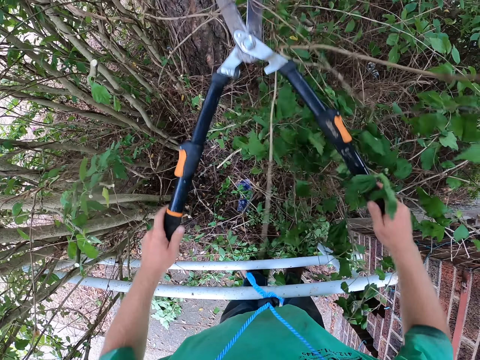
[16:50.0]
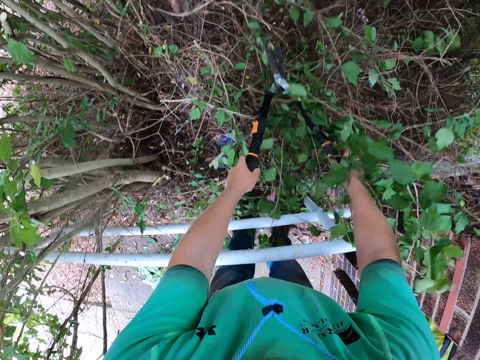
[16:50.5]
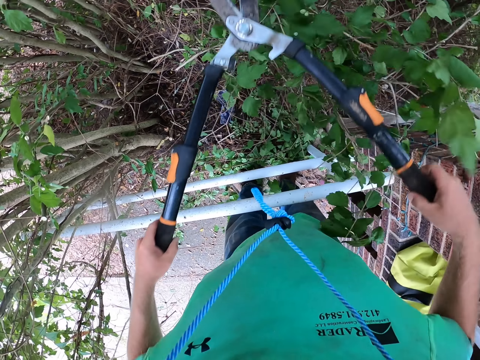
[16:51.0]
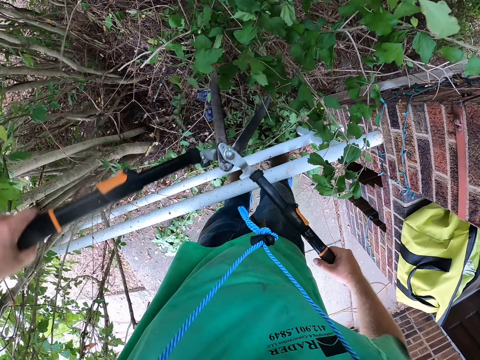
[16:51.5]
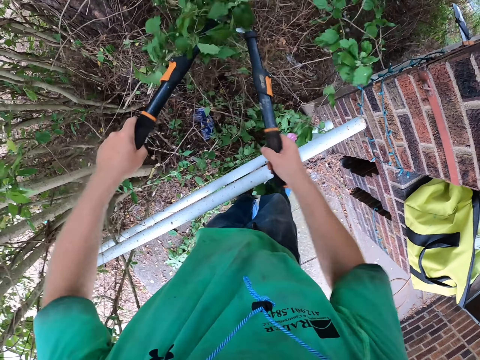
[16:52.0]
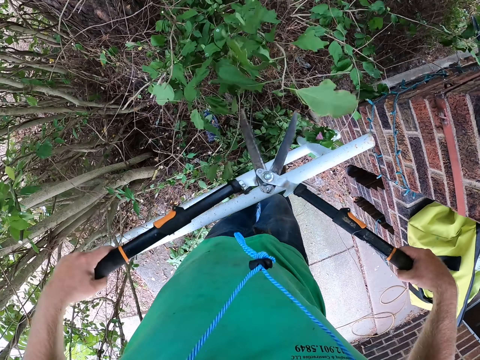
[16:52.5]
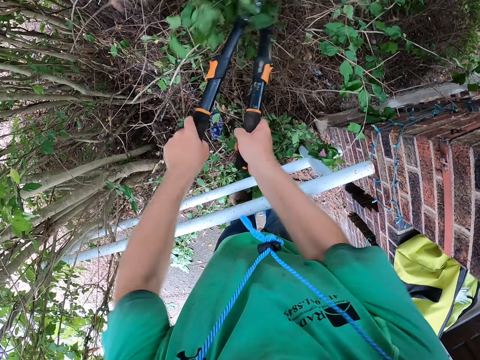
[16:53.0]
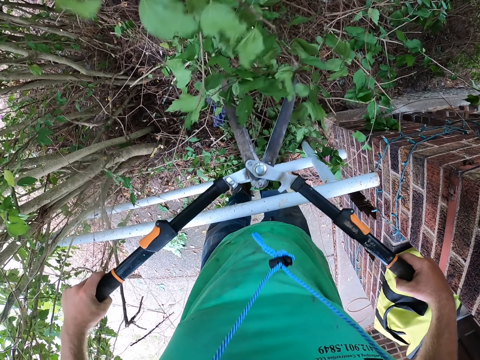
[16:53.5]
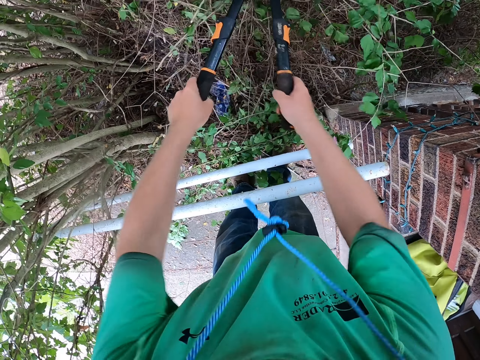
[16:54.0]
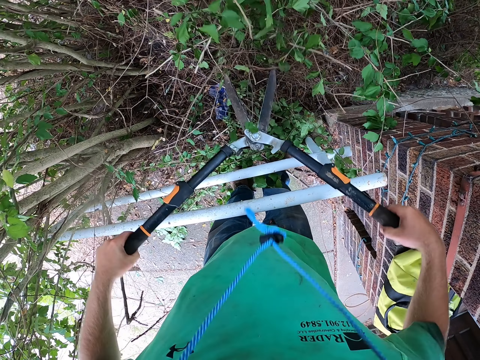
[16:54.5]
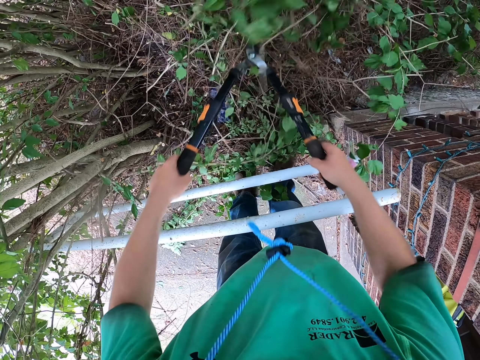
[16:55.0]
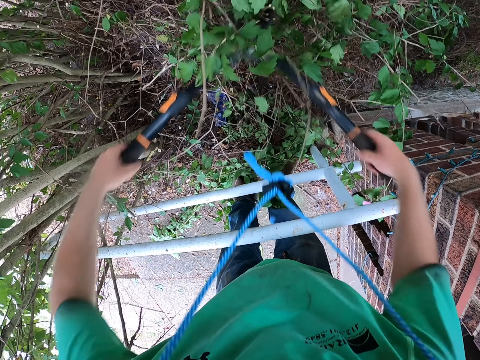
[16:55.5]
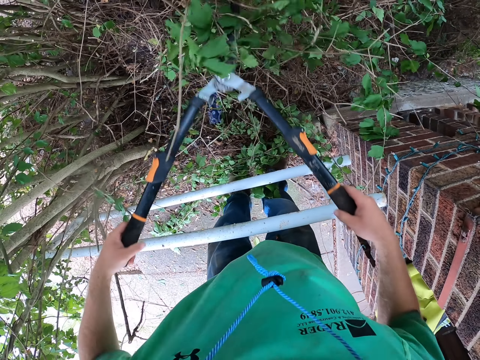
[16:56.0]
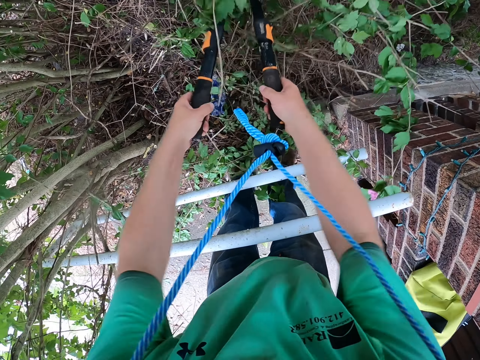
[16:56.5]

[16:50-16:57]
The camera wearer brushes tree twigs off the tree with the shear in his hands. He cuts the tree twigs with the shear in his hands.

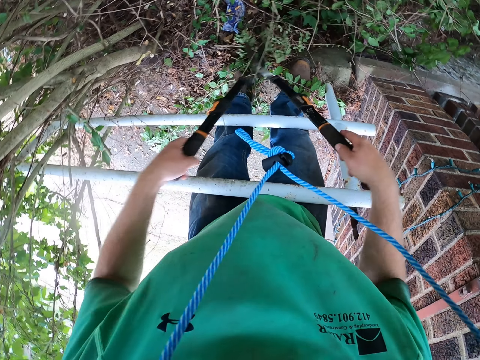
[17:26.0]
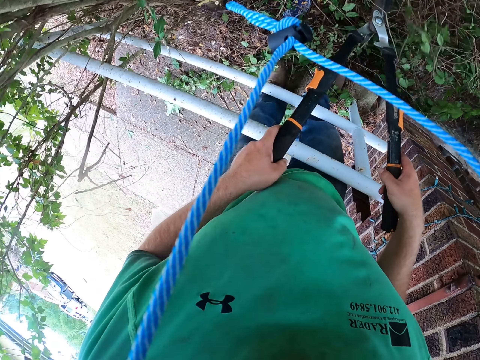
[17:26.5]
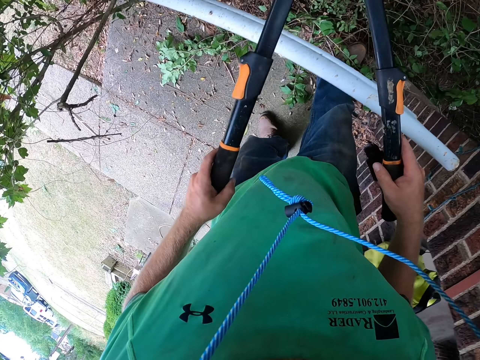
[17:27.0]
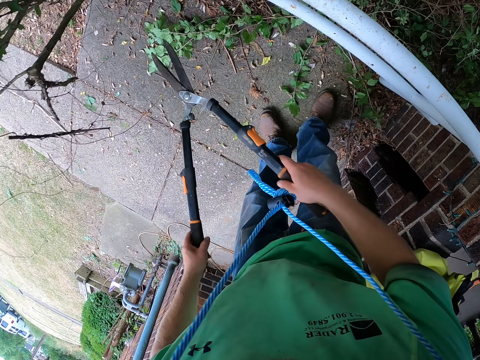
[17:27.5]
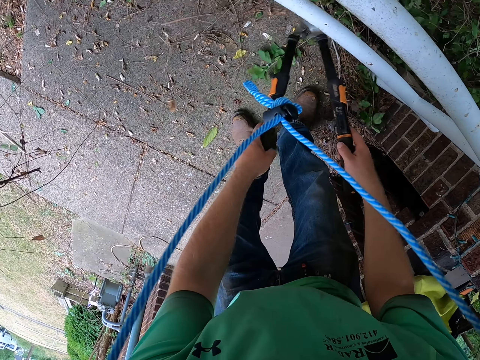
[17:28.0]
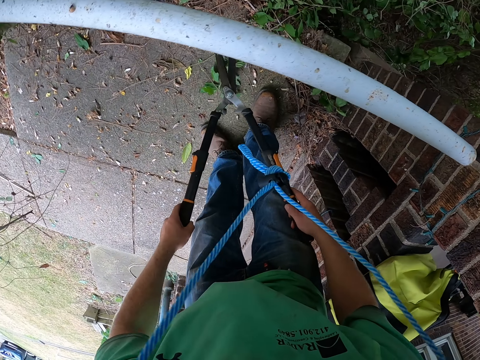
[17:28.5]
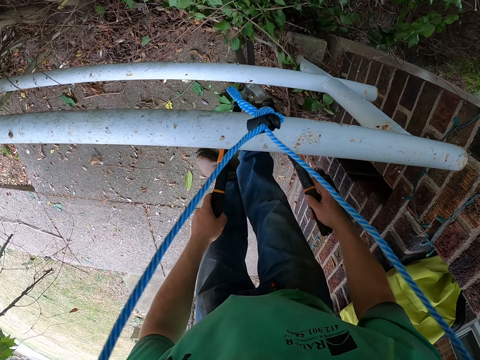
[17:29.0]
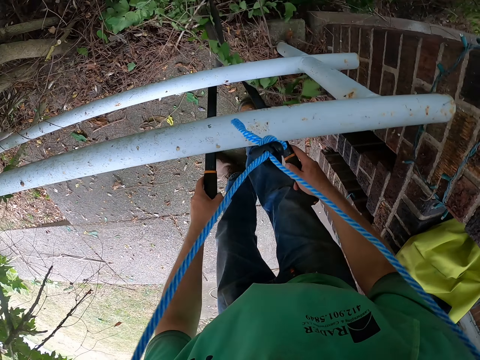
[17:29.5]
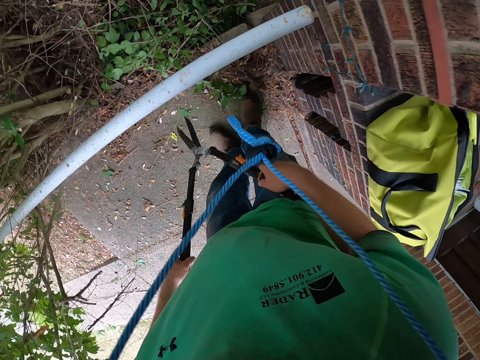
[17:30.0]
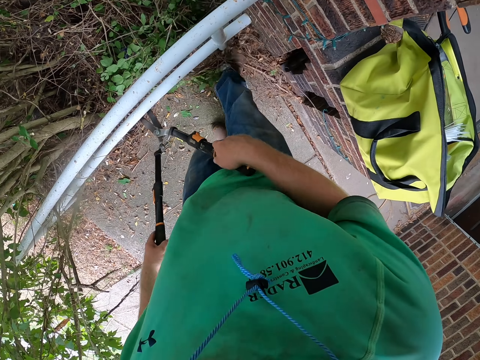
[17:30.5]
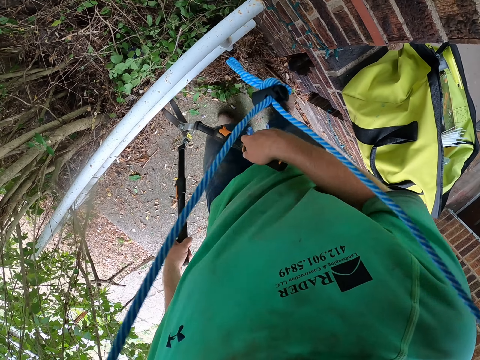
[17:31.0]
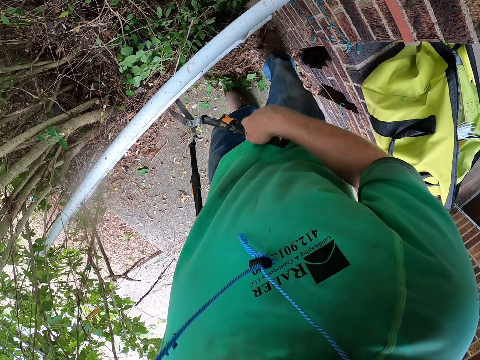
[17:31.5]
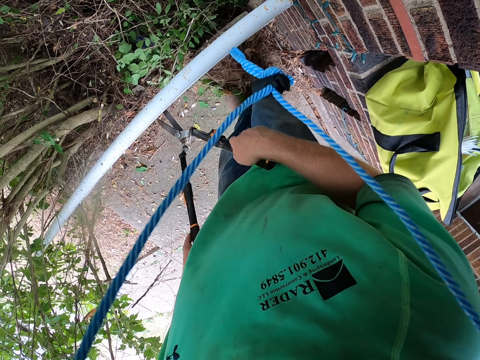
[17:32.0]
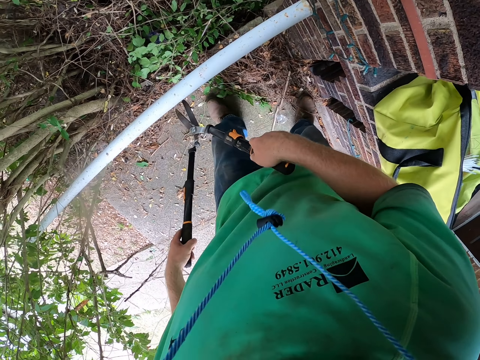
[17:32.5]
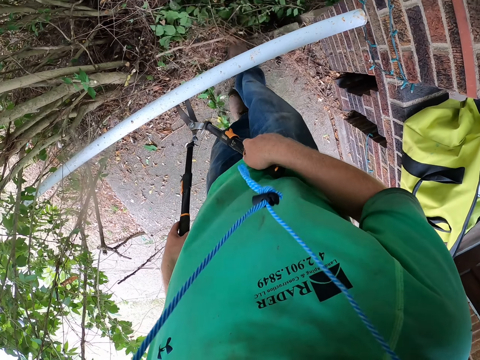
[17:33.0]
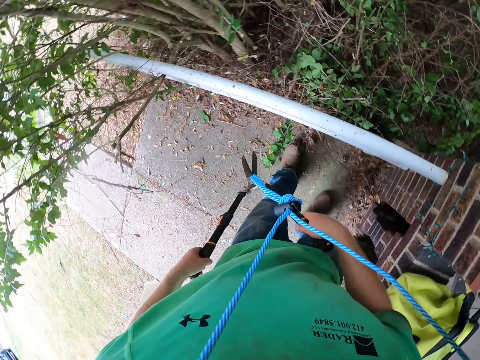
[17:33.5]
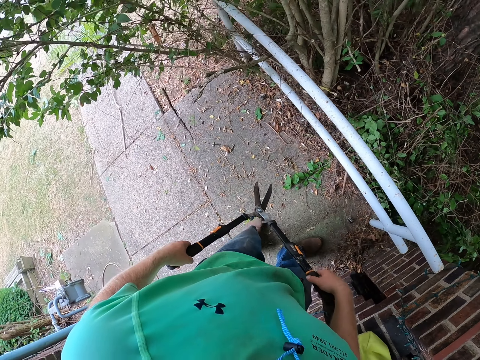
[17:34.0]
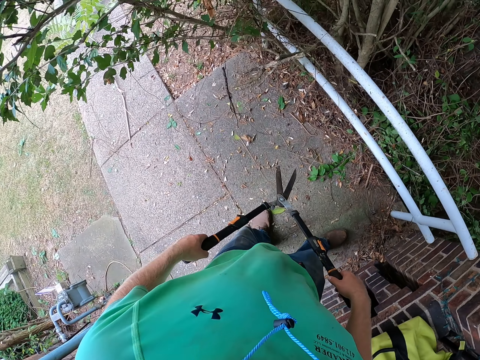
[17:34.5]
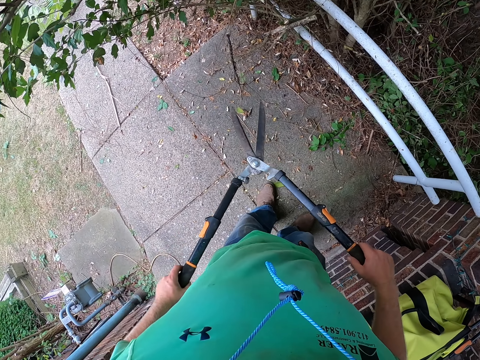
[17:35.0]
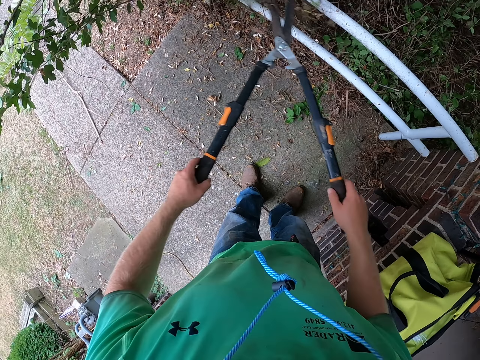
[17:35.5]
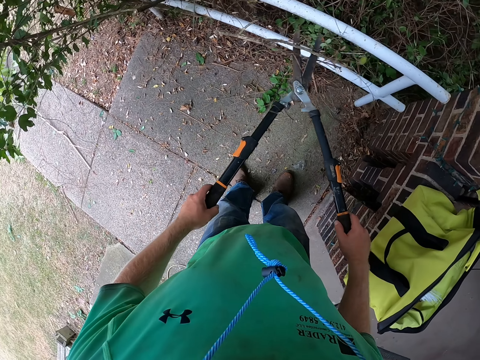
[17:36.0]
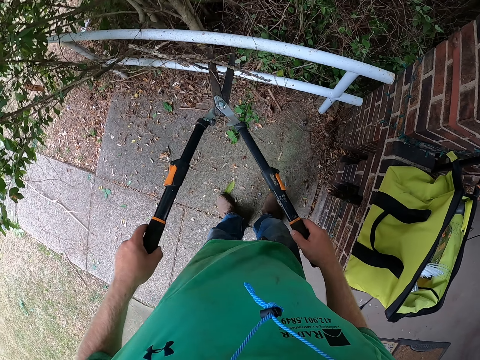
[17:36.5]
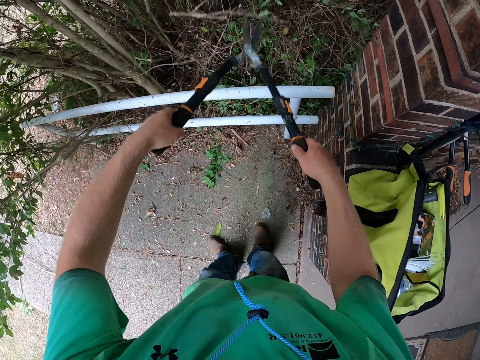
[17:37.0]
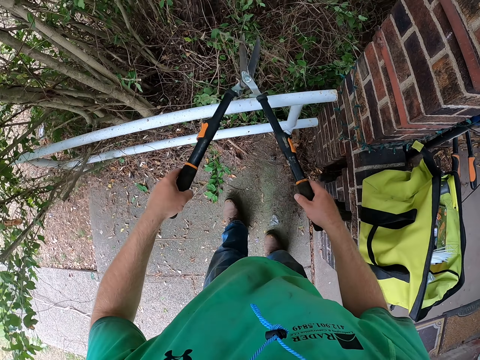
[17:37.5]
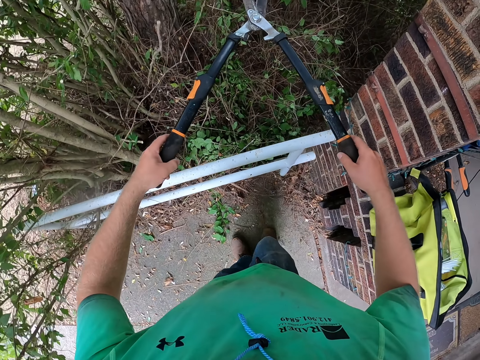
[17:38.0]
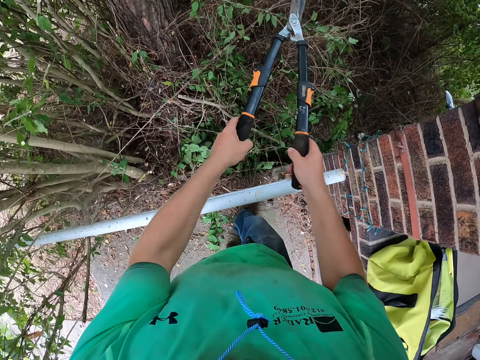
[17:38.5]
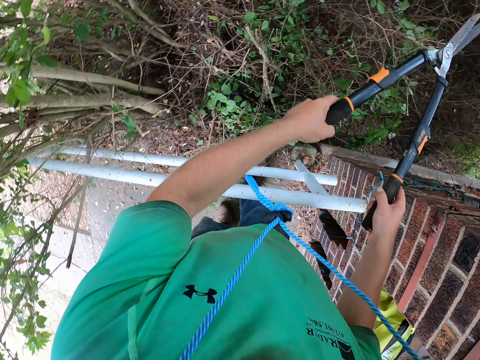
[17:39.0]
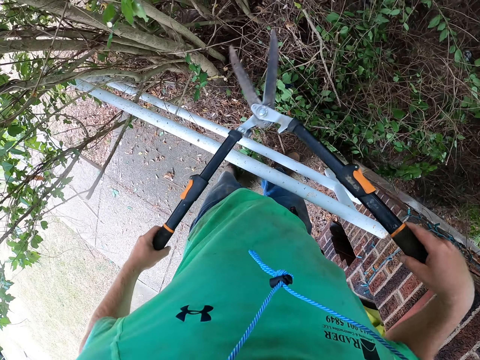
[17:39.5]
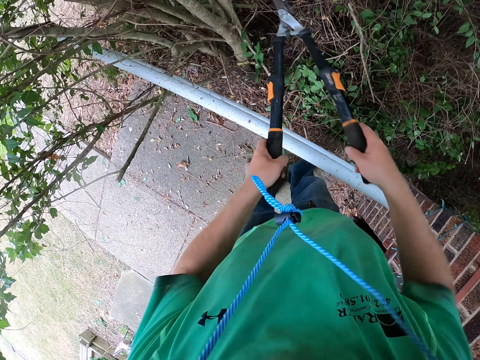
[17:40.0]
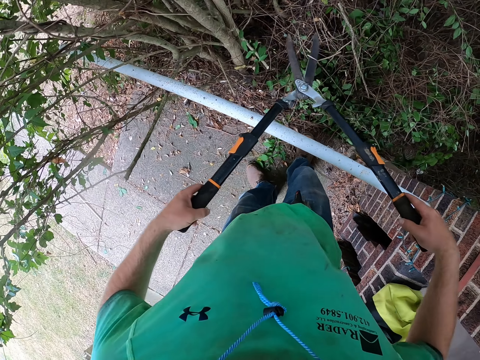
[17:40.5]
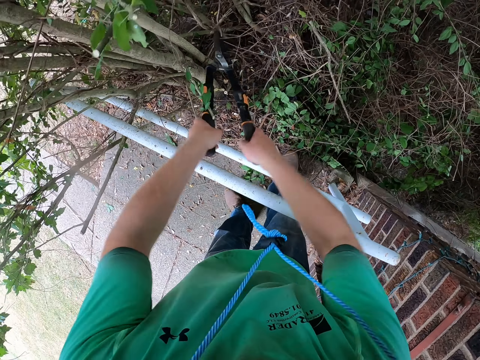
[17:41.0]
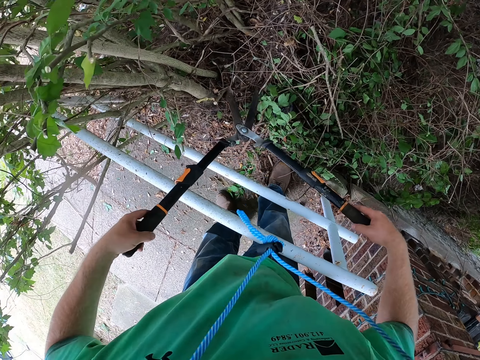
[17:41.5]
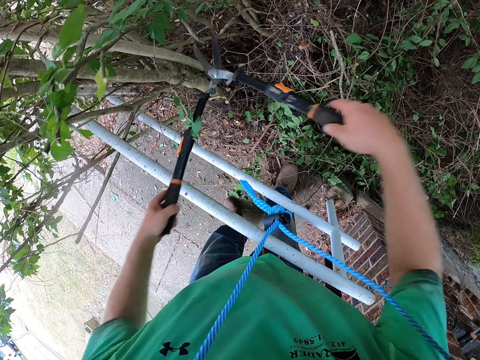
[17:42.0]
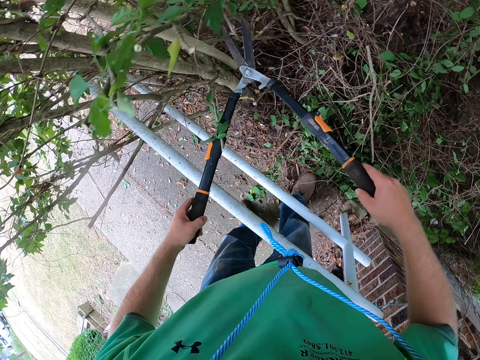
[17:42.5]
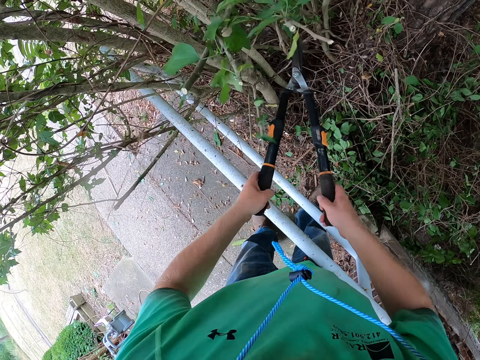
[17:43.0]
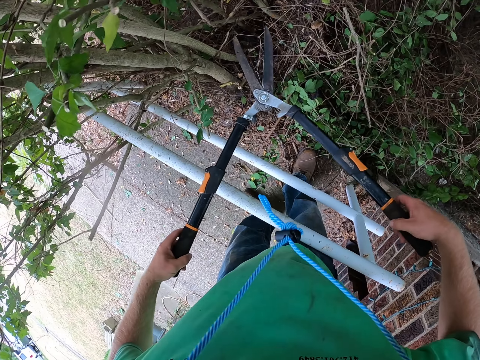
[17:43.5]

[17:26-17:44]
The camera wearer gathers tree twigs on the ground with the shear in his hands. He gathers the tree twigs on the ground with his right leg. He looks at the tree. He picks up tree twigs with the shear in his hands. He drops the tree twigs from the shear in his hands. He cuts the tree twigs with the shear in his hands.

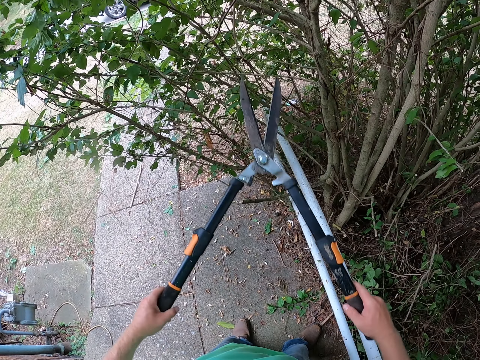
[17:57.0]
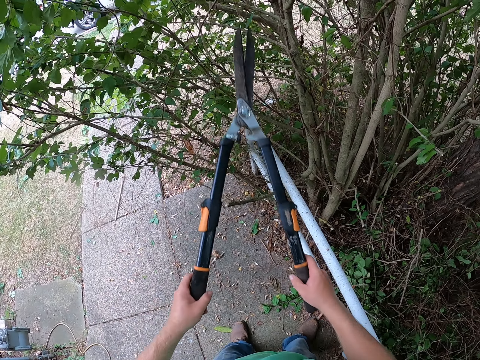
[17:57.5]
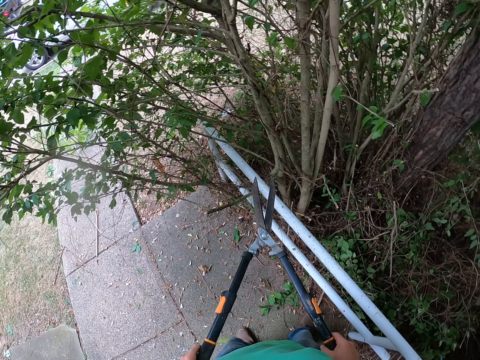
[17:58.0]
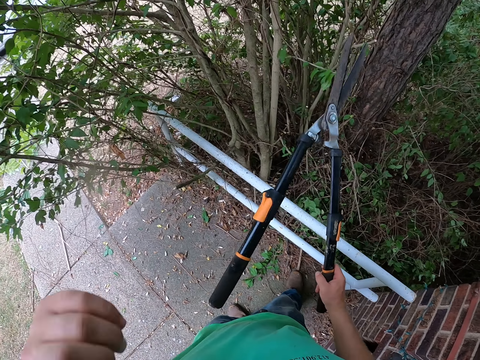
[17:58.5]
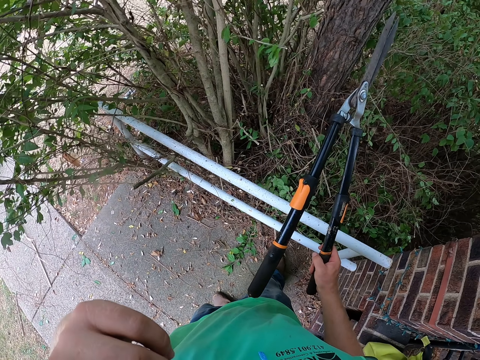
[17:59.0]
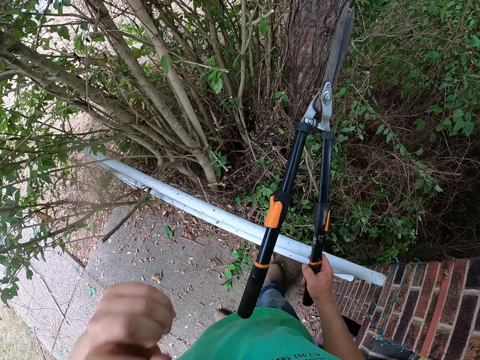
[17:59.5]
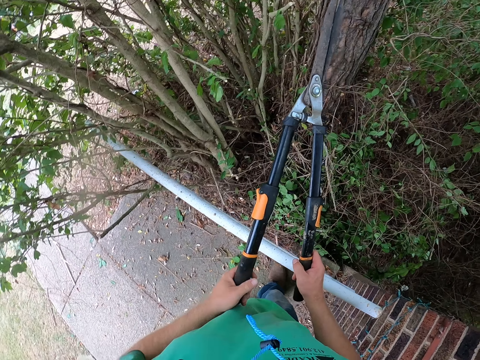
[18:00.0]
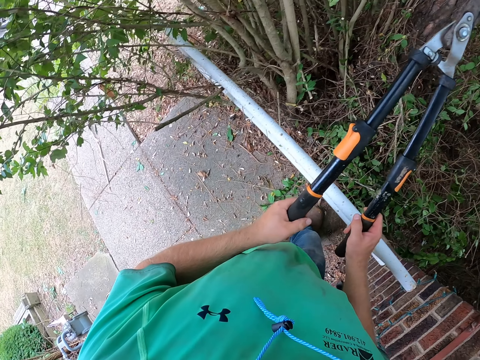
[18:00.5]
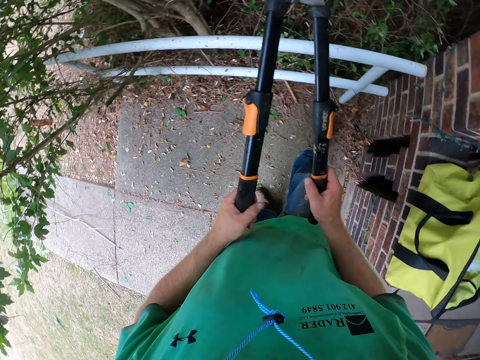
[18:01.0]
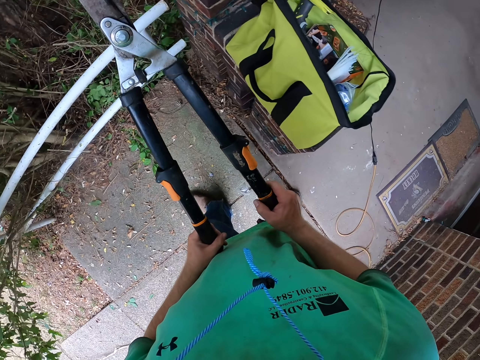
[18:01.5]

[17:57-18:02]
The camera wearer touches his mouth or nose with his left hand. He holds the shear in his hands. He looks around the garden.
